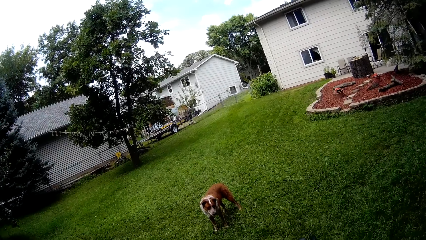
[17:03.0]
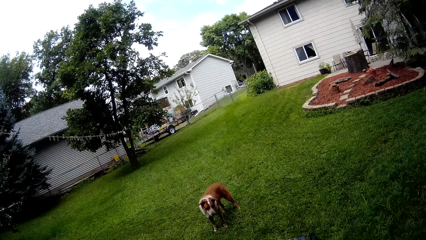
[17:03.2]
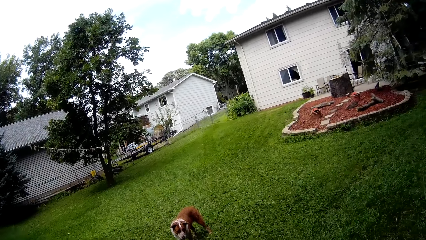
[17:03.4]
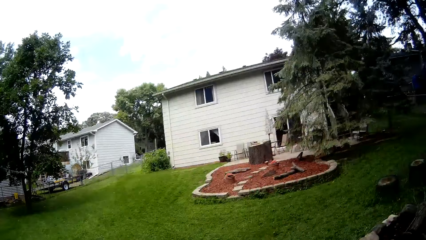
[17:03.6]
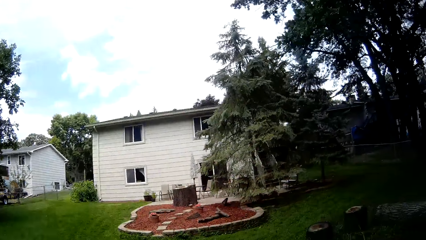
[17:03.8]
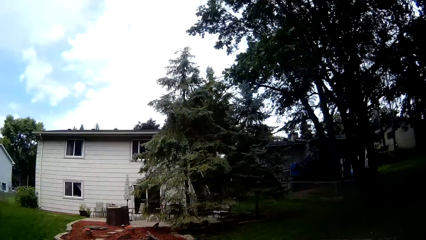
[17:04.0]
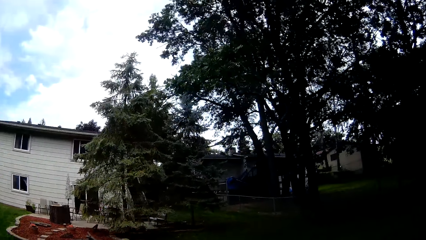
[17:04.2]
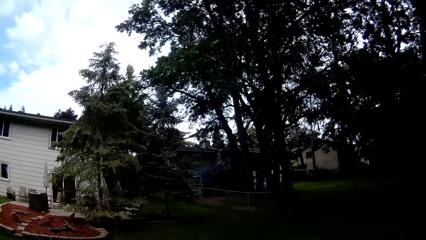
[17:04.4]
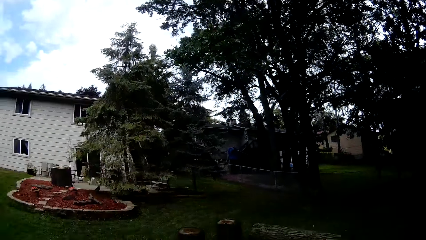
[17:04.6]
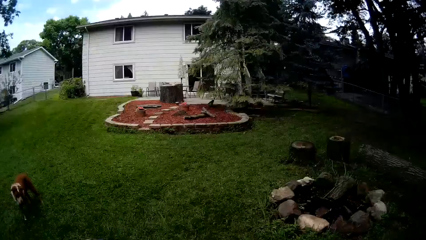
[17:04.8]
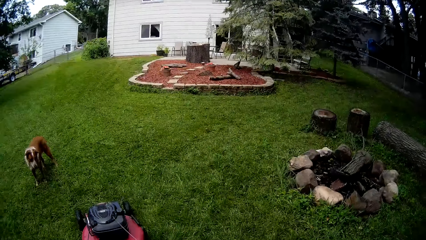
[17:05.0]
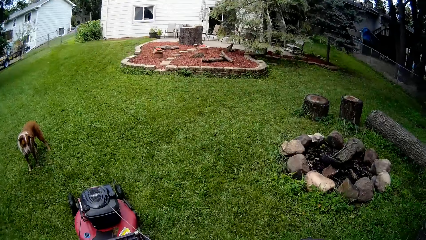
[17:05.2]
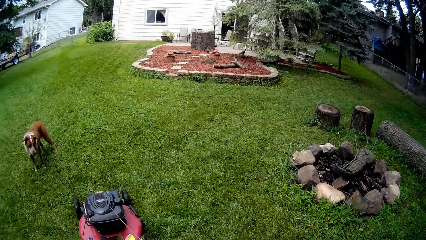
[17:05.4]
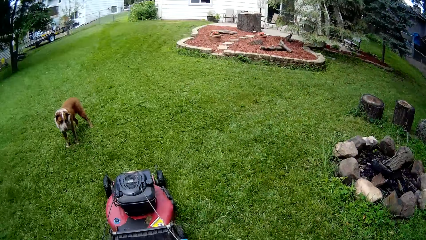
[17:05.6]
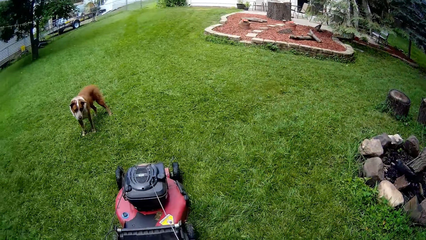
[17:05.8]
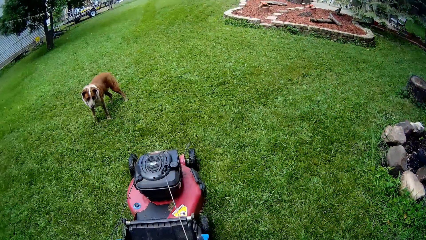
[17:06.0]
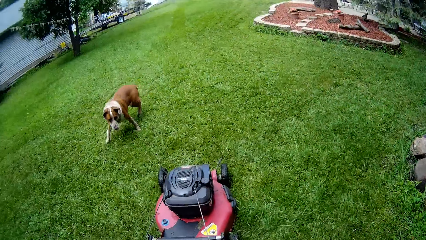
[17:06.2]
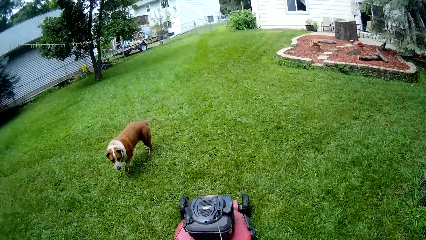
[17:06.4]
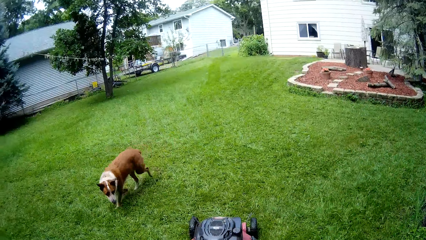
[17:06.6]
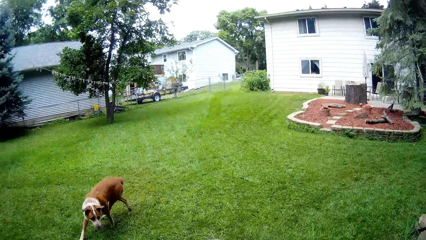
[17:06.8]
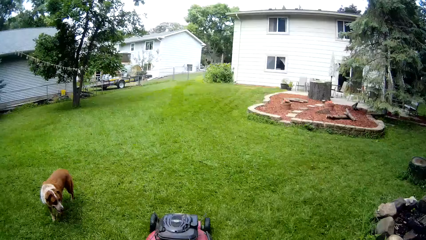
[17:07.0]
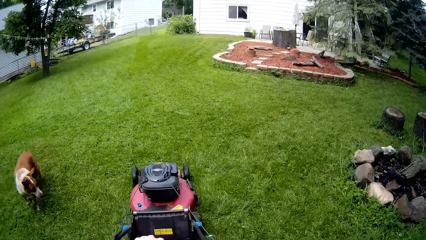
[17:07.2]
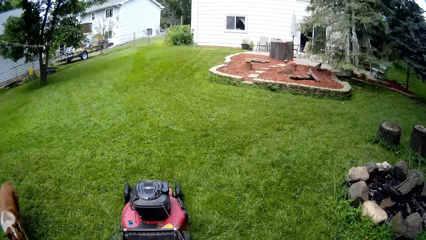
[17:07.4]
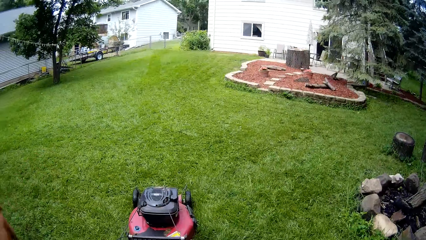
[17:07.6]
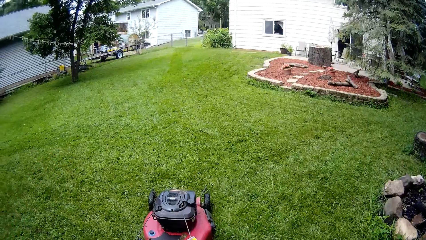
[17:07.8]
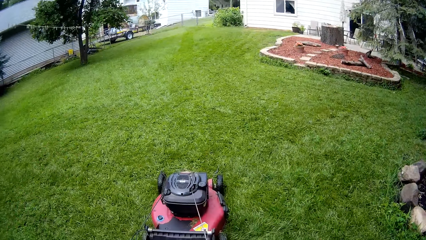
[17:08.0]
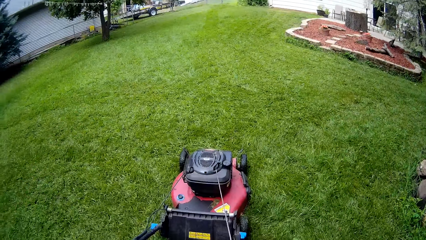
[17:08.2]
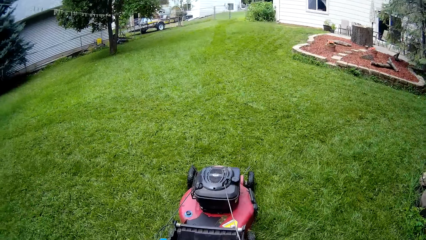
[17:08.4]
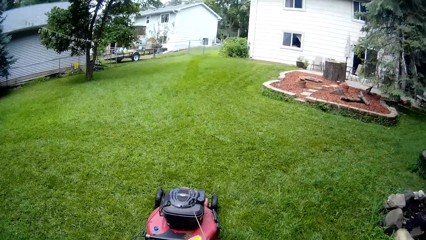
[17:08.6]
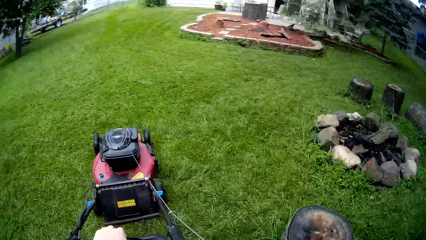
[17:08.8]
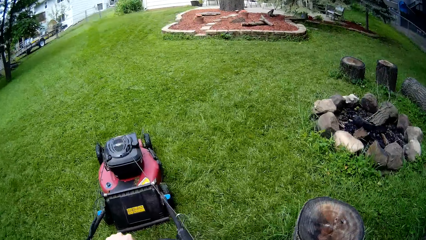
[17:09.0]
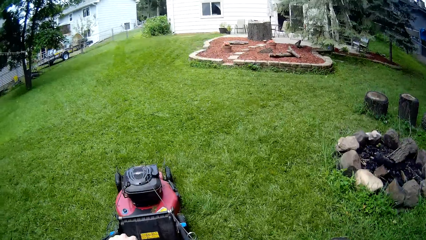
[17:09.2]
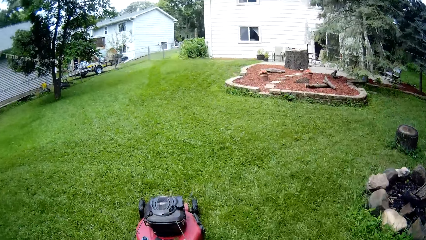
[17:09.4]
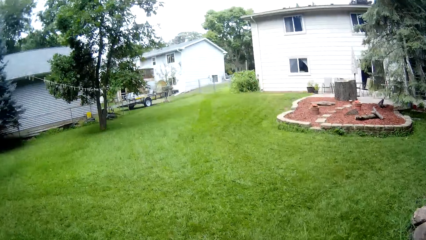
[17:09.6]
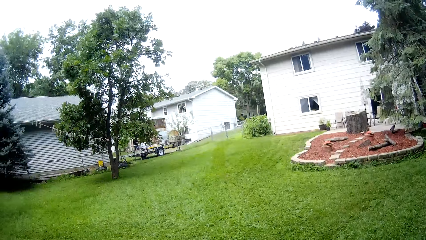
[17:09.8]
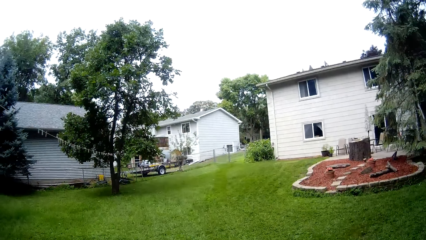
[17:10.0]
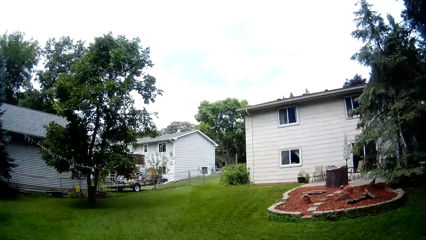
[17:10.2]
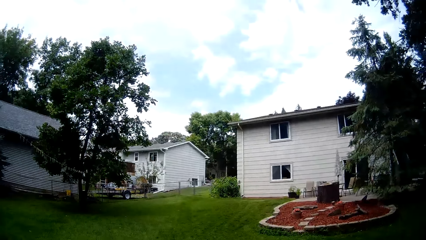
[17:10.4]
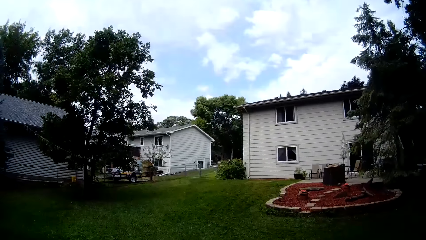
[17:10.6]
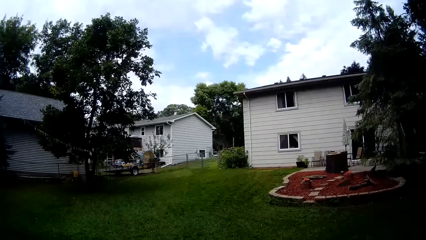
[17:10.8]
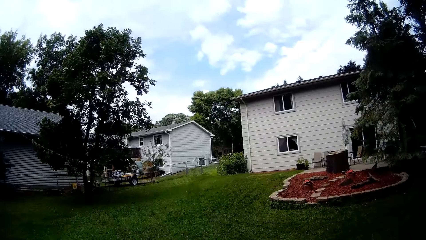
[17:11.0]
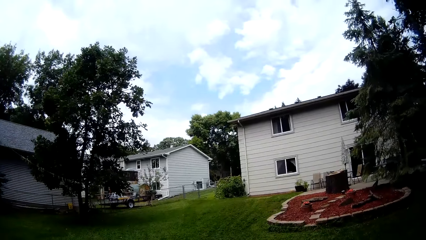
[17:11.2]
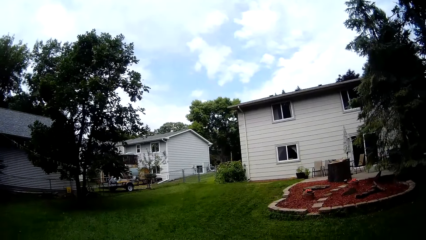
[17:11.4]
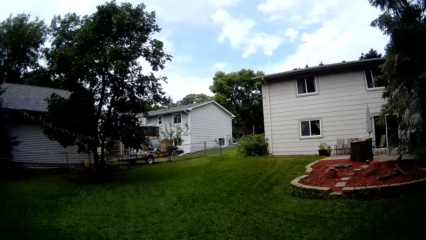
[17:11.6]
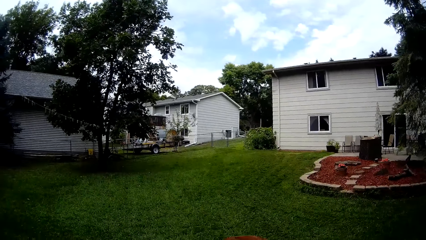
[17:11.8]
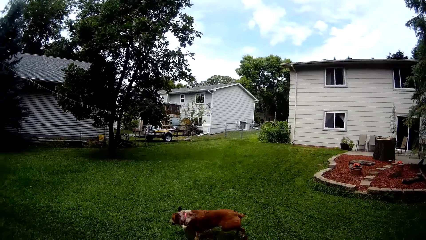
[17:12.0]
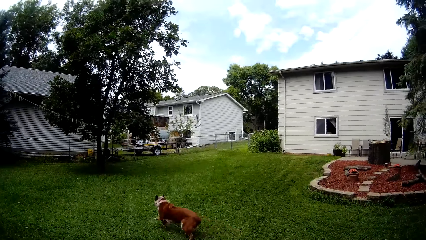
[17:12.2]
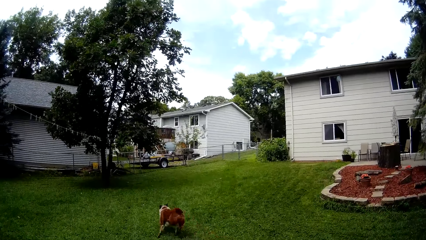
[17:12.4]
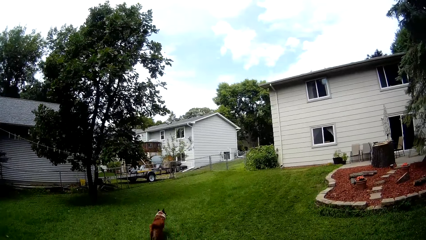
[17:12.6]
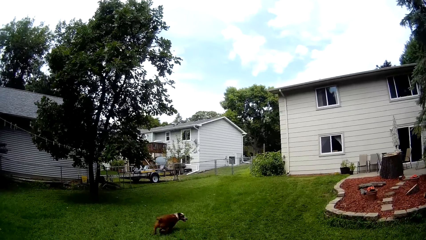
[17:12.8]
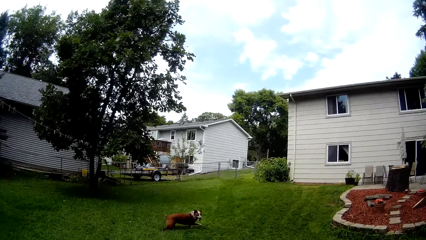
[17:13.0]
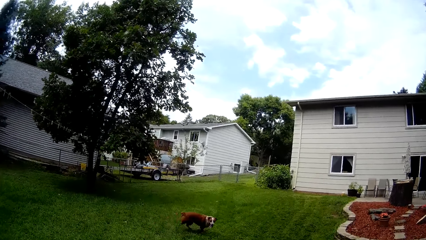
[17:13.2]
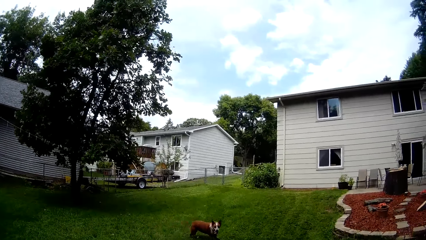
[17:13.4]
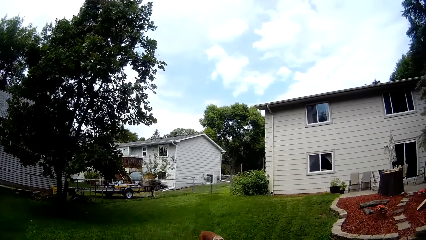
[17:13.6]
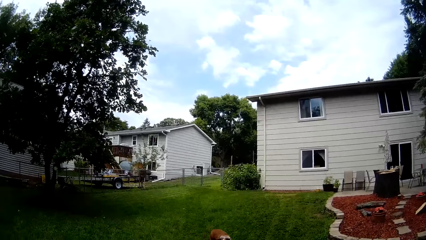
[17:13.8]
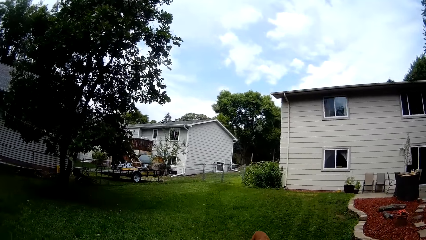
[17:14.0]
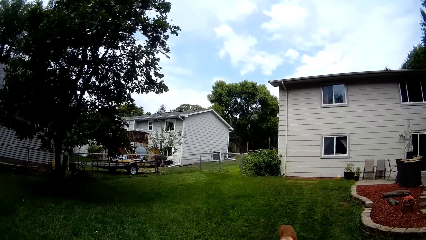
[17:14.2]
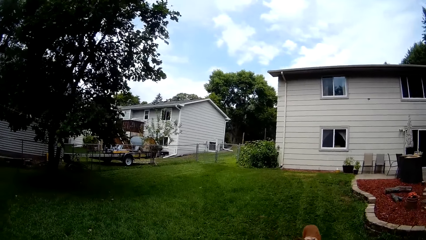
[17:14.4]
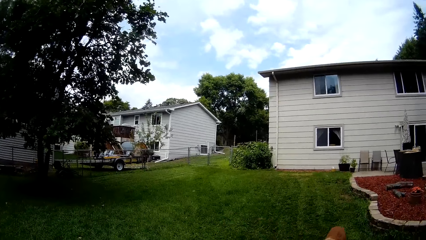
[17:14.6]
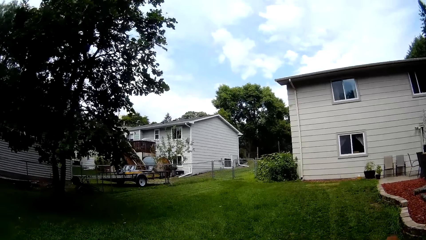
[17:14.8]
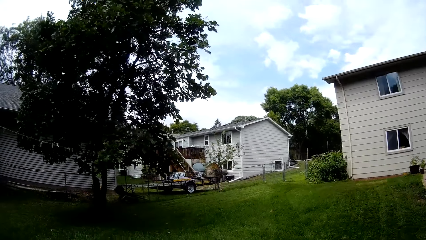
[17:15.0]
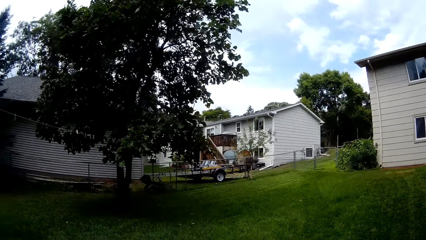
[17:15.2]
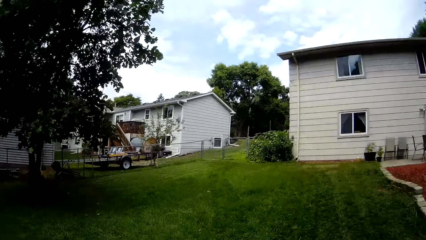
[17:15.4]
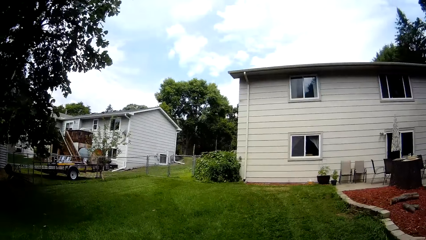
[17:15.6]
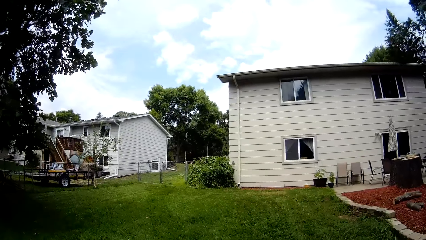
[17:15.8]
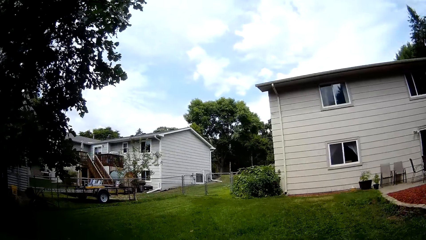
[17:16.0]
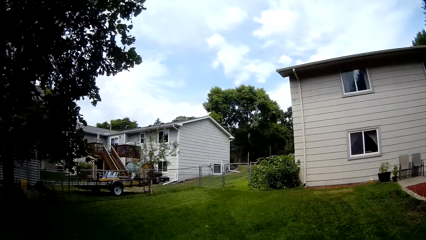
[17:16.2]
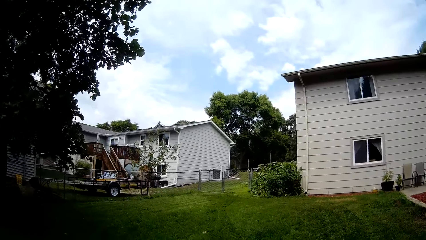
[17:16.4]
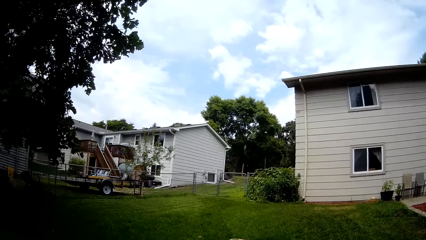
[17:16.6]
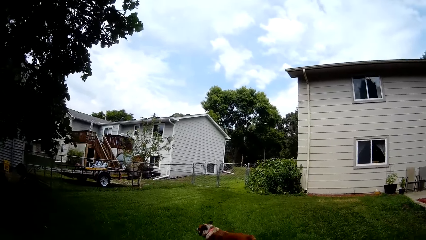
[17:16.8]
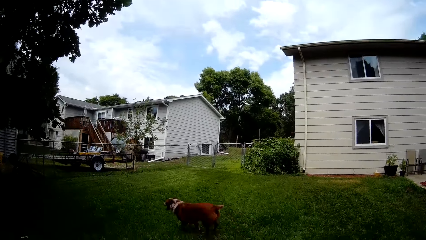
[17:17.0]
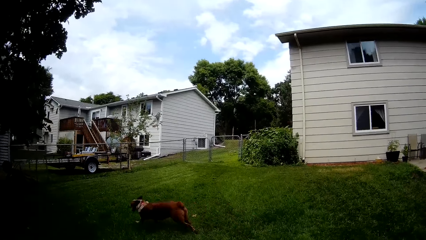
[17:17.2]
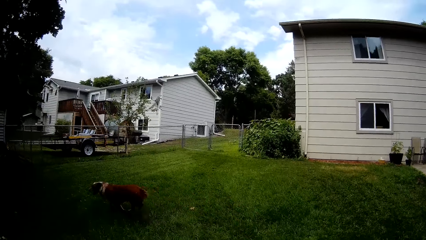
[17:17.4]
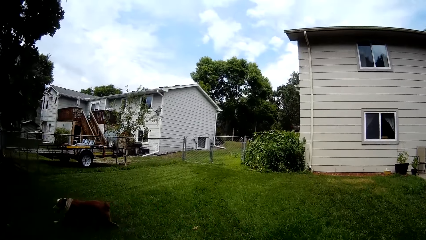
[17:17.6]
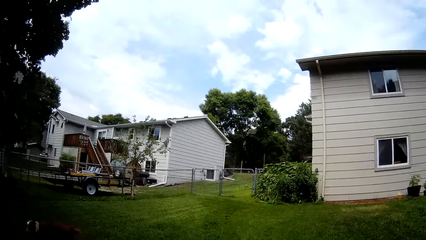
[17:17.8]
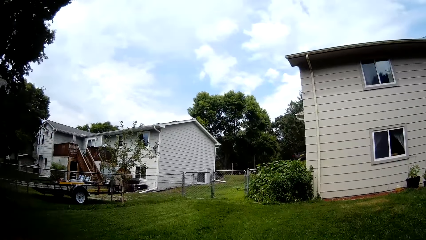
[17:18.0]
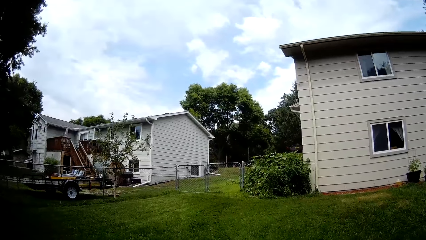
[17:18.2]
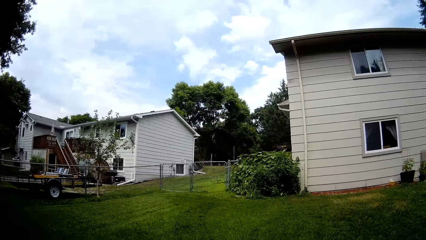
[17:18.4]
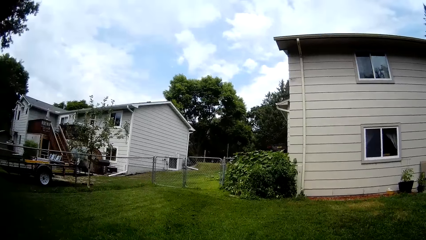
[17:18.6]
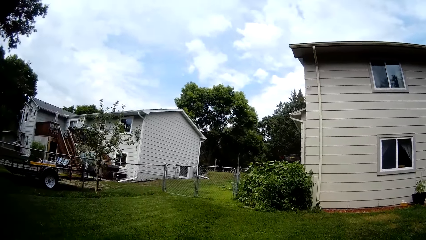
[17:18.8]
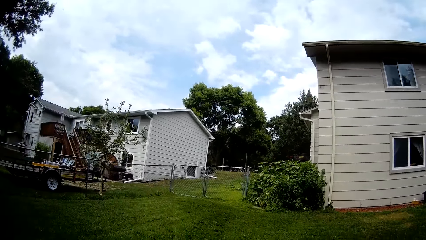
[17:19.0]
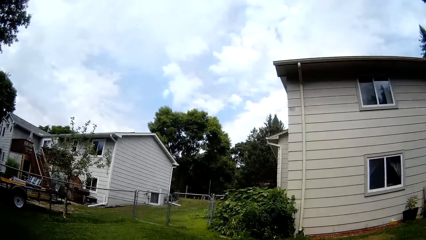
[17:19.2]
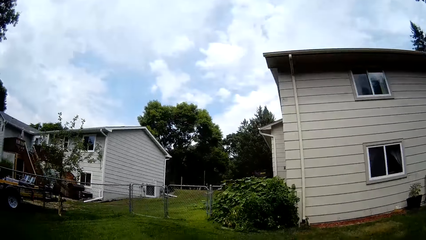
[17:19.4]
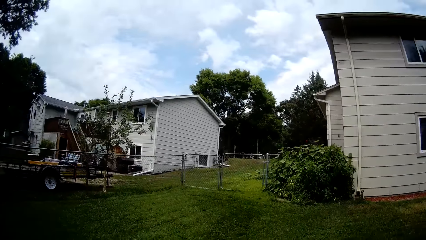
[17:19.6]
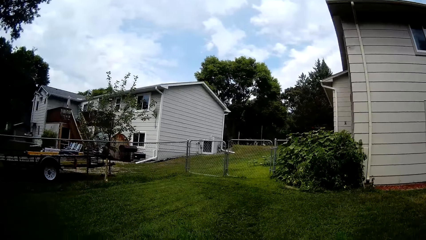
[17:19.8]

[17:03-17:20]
The camera wearer powers on the mower. They mow the lawn.
